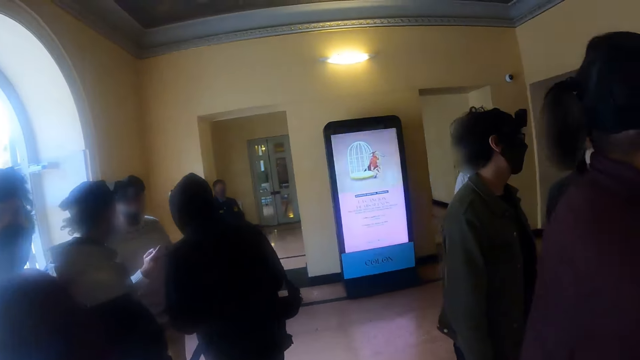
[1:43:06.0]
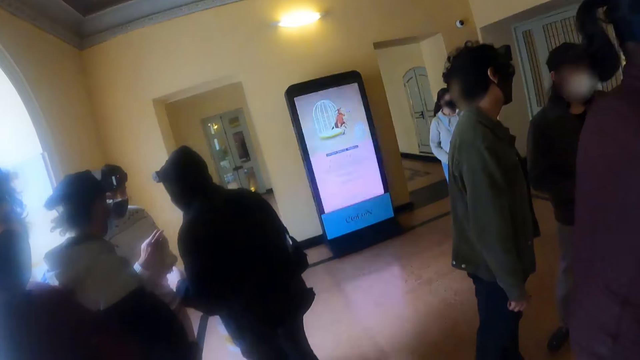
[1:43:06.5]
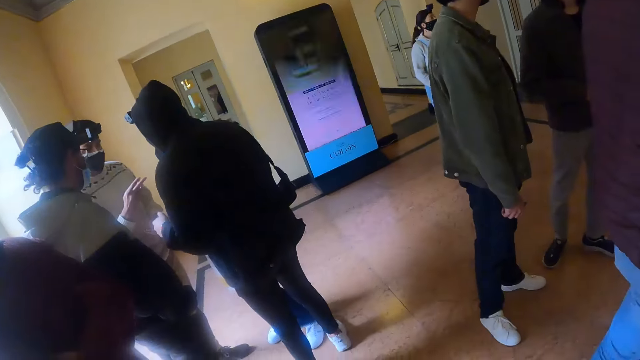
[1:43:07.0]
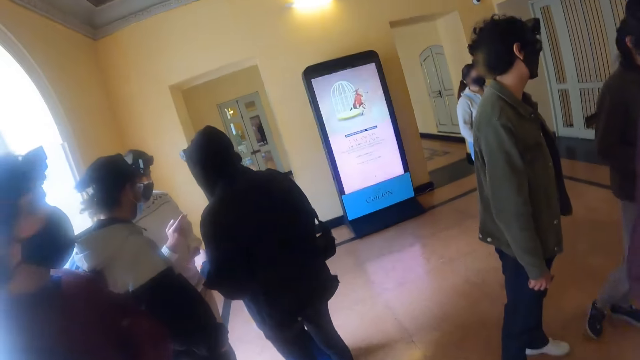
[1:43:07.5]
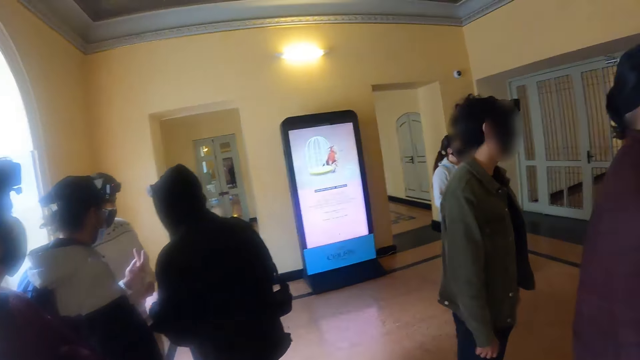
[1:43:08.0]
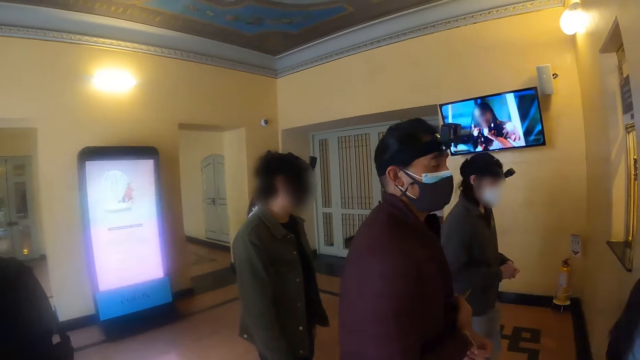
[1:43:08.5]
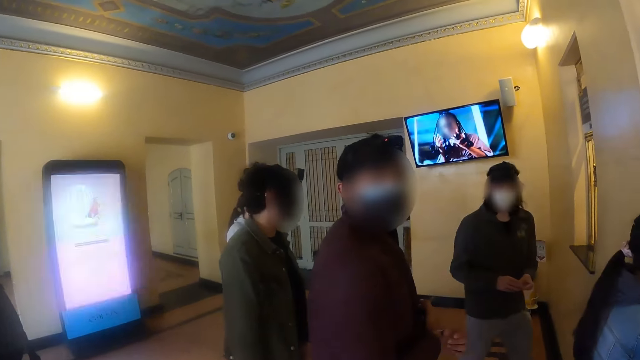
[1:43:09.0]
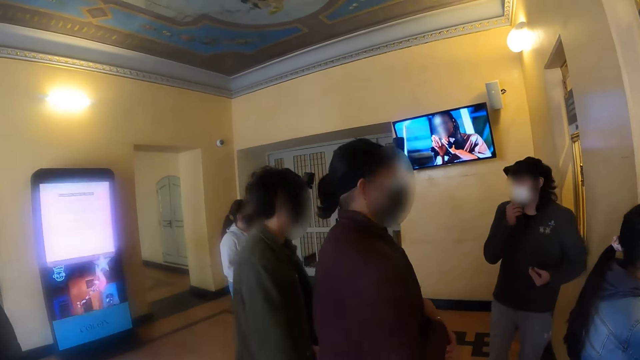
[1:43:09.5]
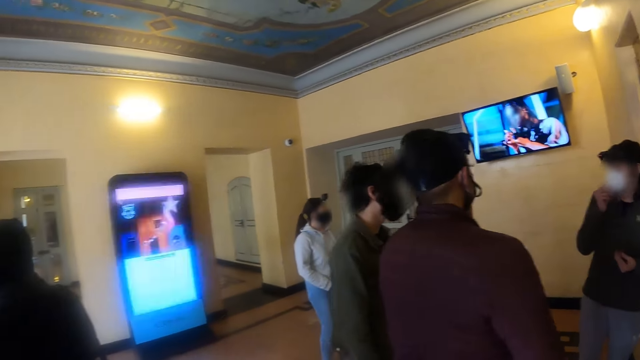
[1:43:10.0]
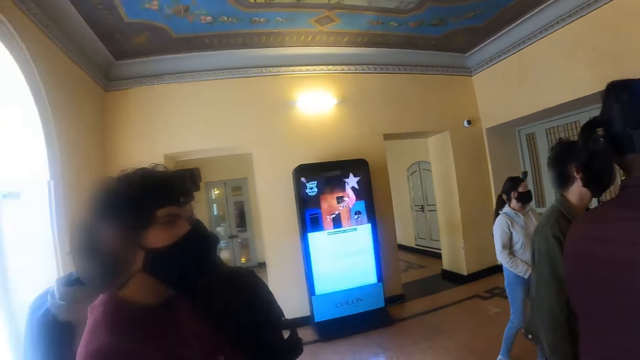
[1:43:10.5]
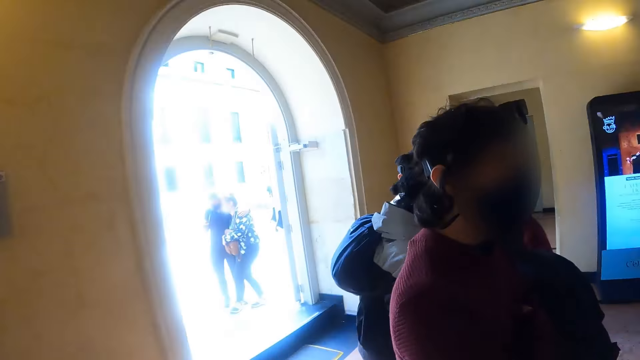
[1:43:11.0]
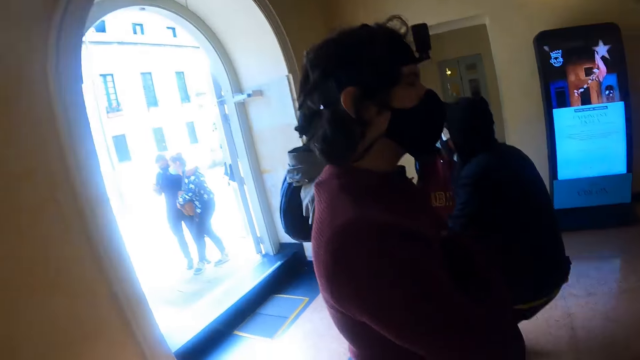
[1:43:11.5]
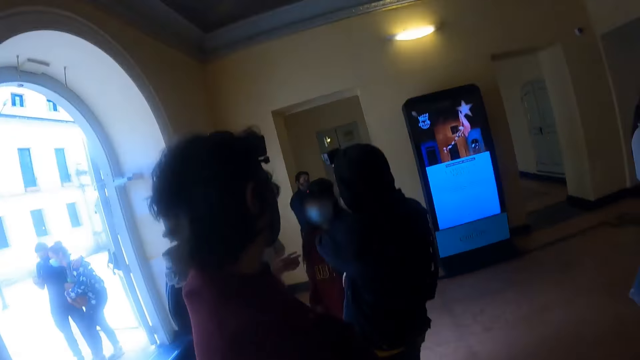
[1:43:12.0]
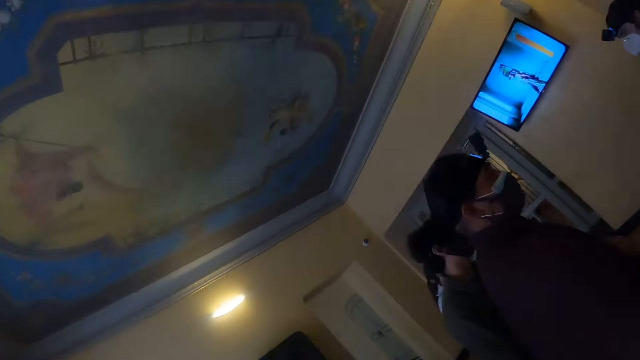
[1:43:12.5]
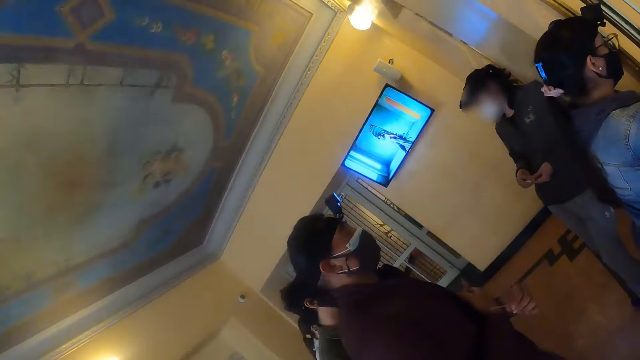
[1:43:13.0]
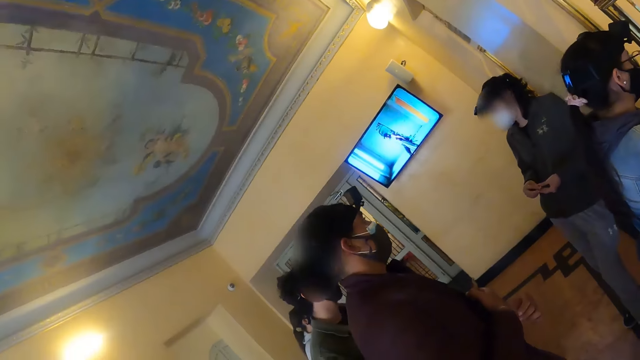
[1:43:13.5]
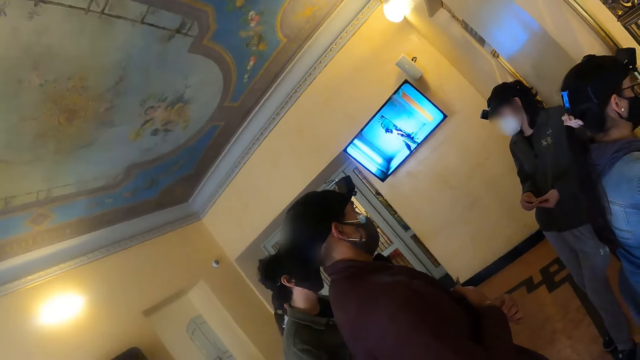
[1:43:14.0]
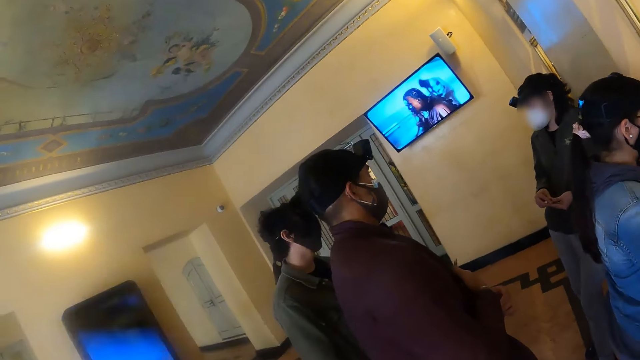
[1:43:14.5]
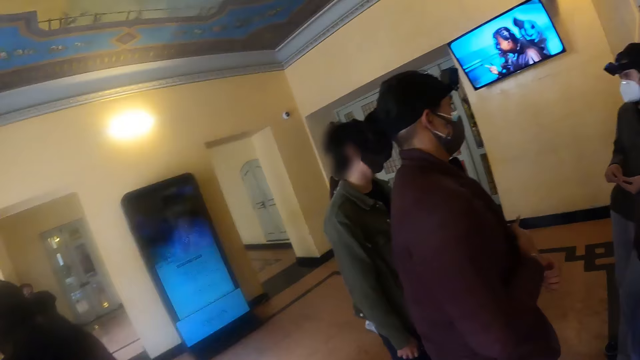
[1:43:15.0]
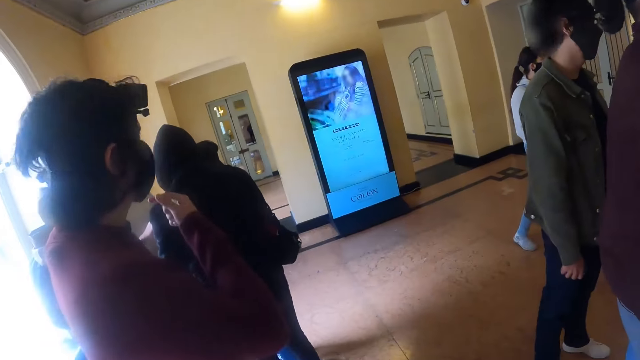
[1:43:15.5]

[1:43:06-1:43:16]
The camera wearer turns around.

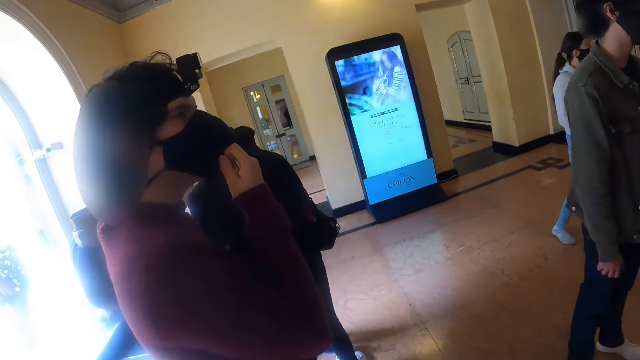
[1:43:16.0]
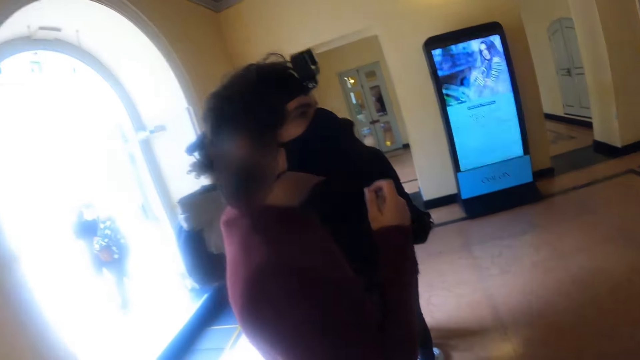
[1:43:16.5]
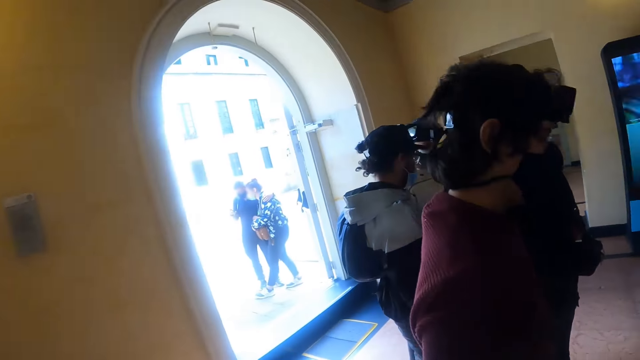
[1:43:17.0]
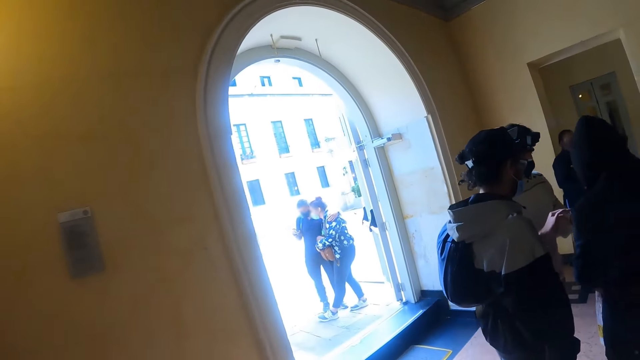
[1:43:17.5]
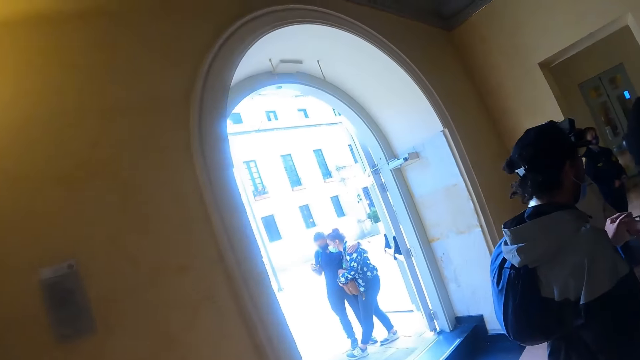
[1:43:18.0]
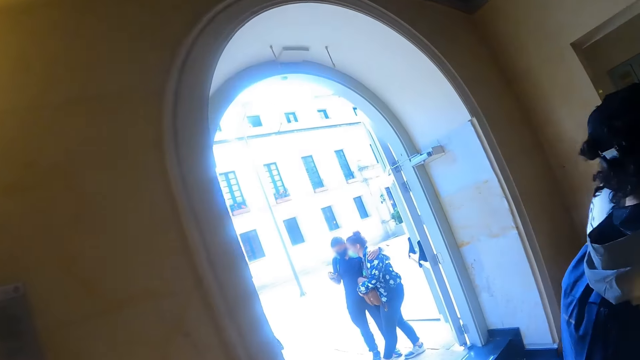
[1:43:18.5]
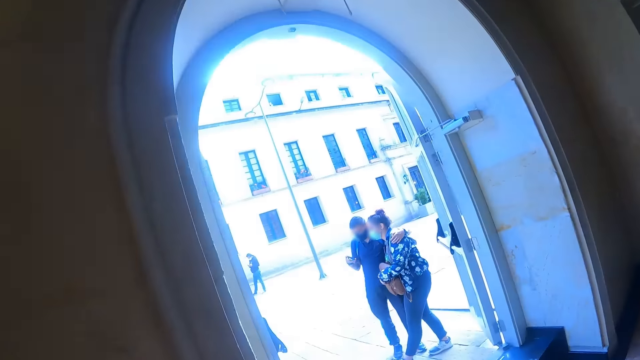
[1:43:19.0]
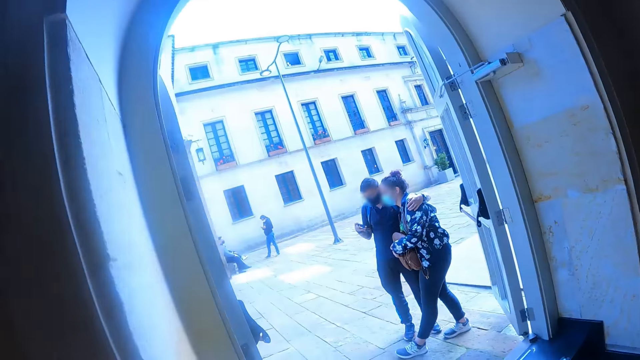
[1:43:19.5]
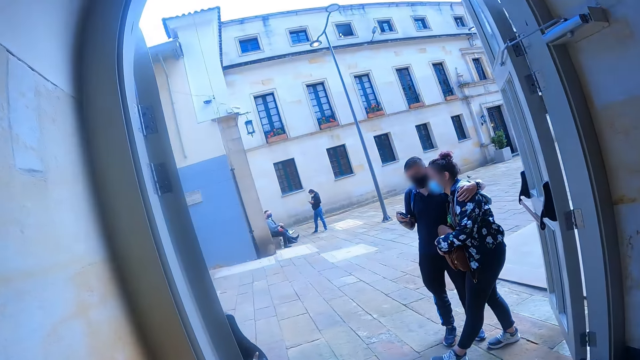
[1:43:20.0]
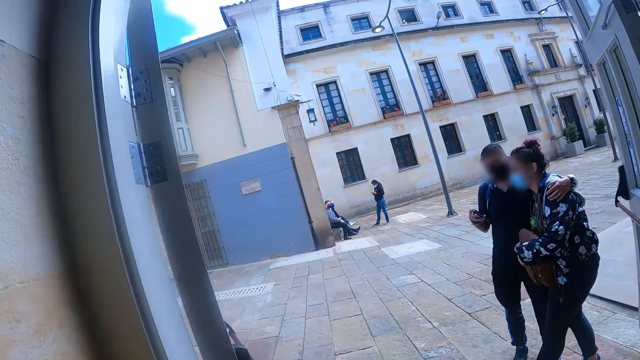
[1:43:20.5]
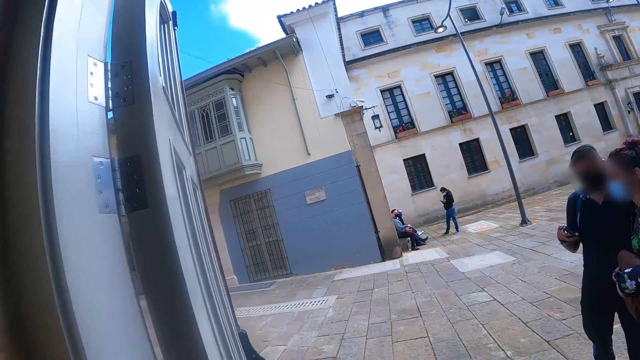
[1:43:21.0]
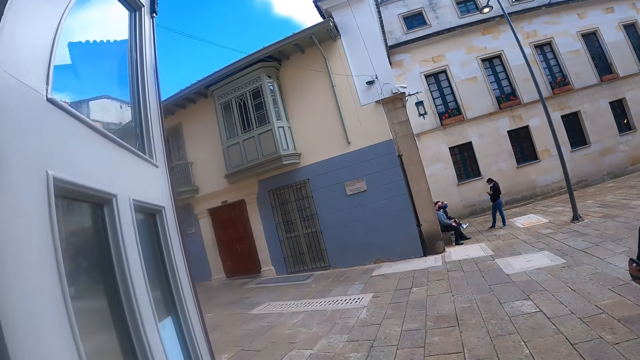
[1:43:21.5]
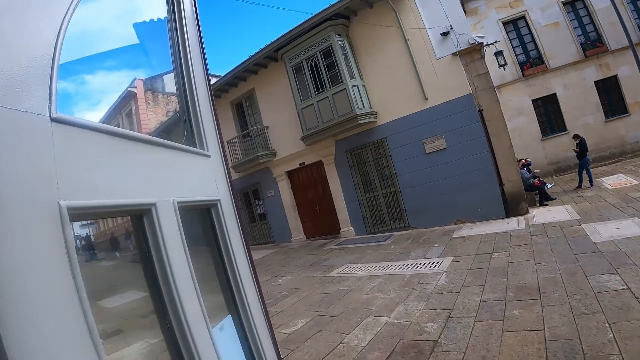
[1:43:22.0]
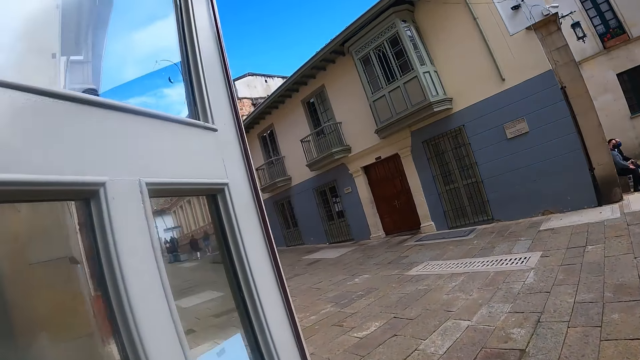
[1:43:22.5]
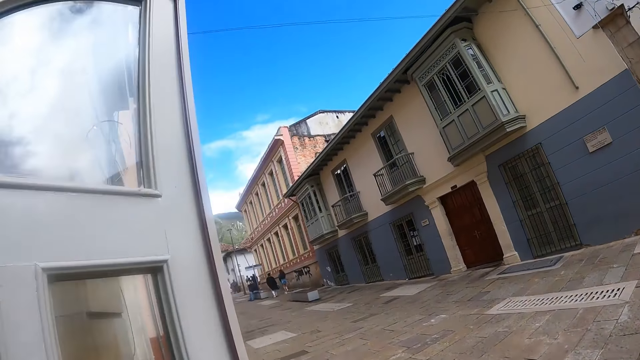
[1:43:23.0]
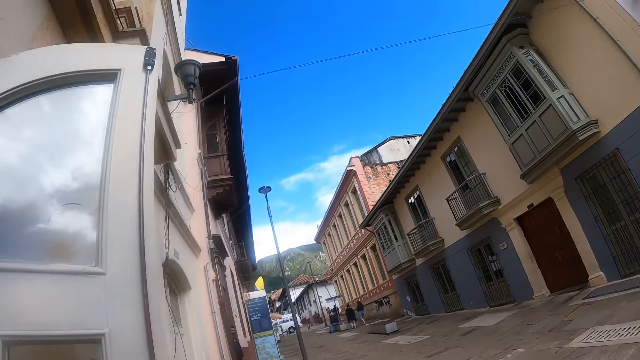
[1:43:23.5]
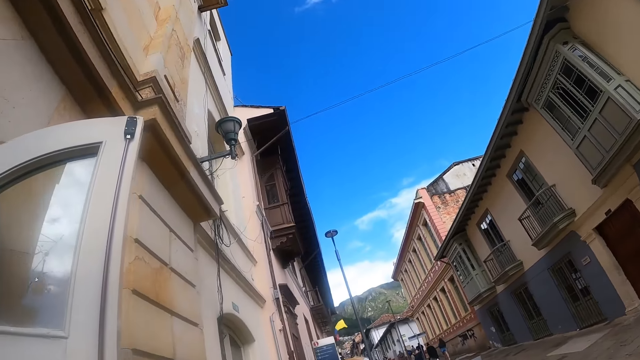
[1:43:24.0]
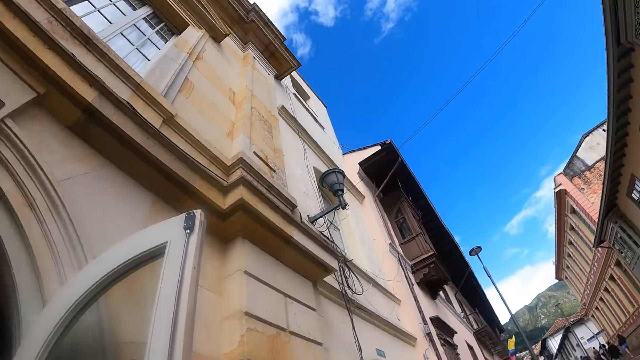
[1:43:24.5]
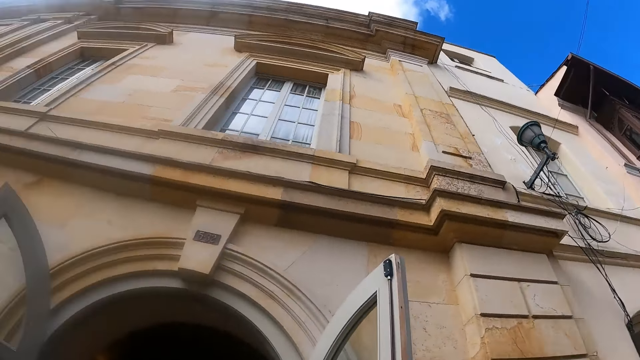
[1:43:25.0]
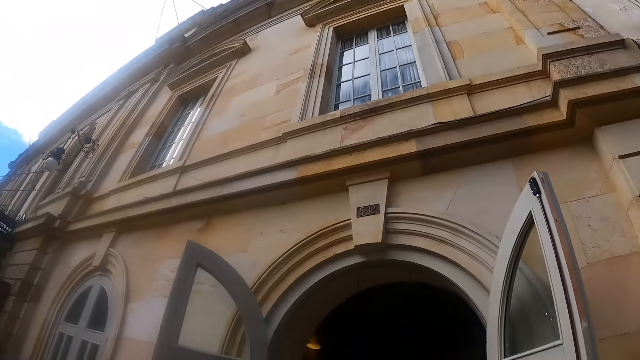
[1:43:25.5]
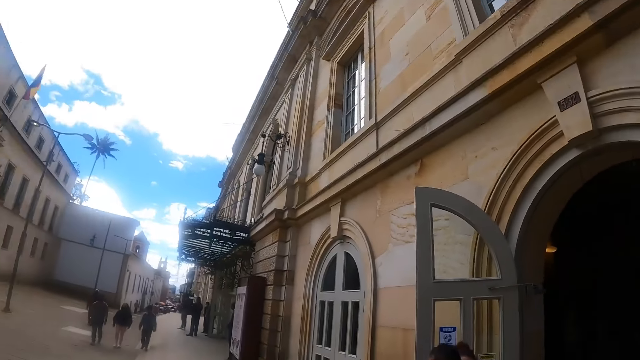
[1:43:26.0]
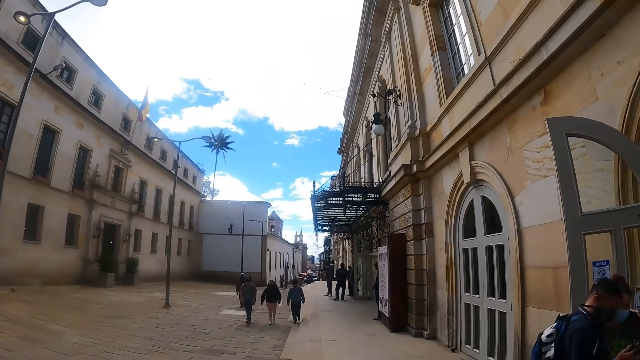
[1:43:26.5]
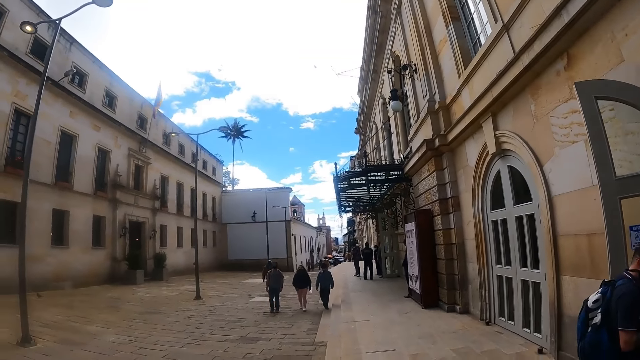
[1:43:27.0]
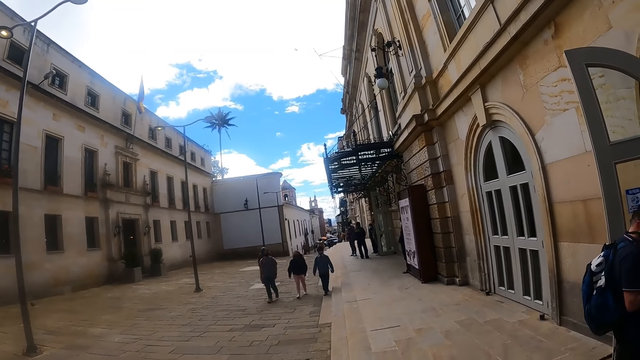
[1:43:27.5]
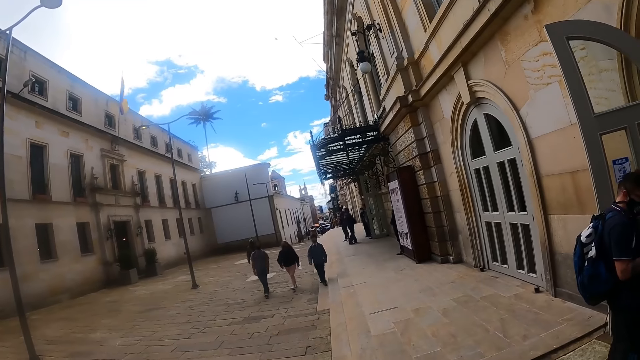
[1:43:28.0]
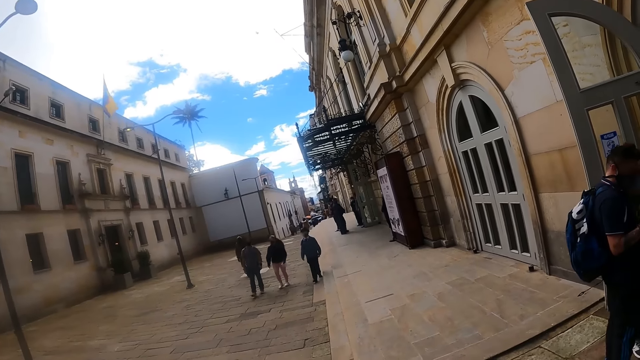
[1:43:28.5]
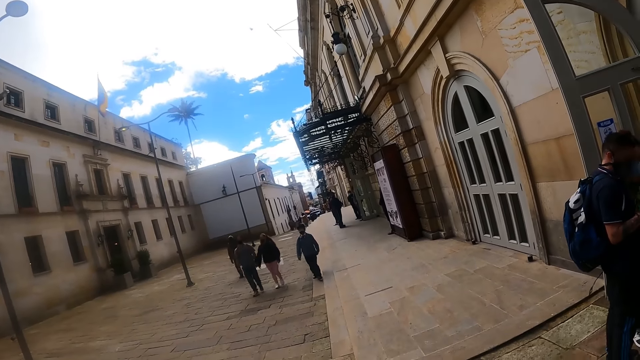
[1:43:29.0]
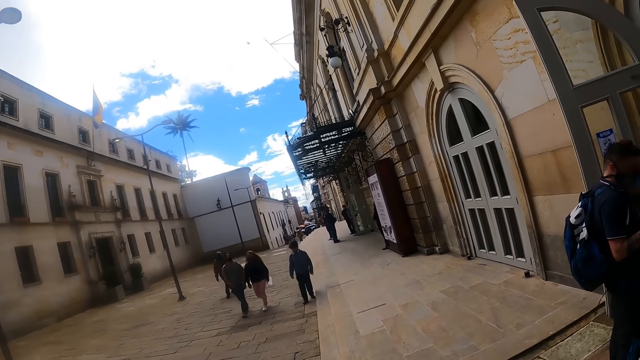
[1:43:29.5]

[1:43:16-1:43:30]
The camera wearer walks to the exit. They walk out of the room. They turn around. They look around.
